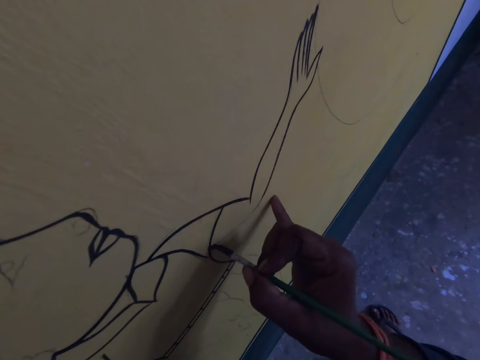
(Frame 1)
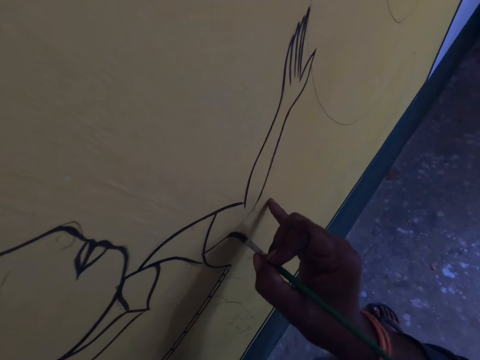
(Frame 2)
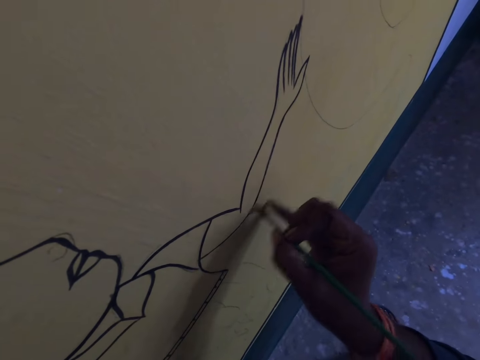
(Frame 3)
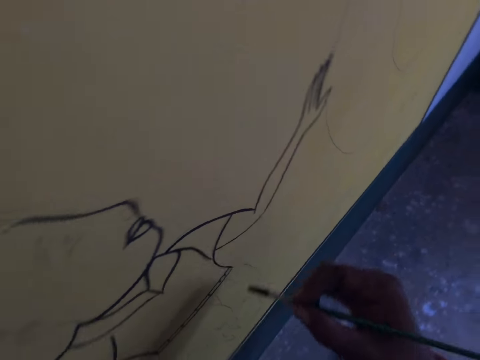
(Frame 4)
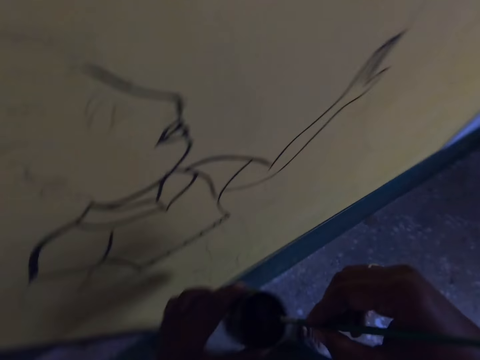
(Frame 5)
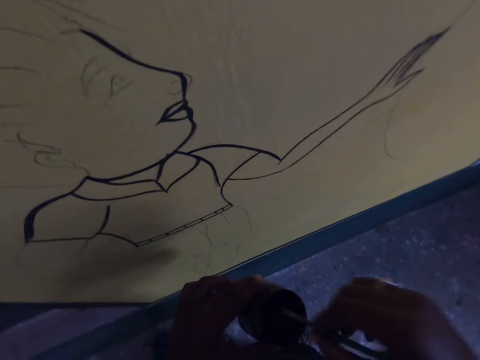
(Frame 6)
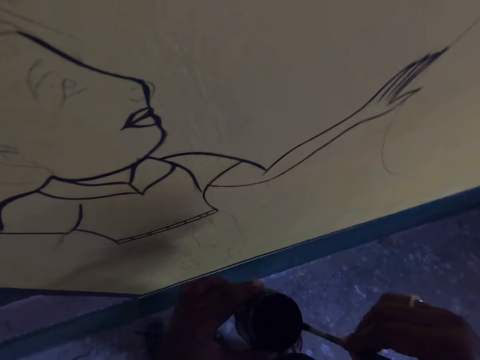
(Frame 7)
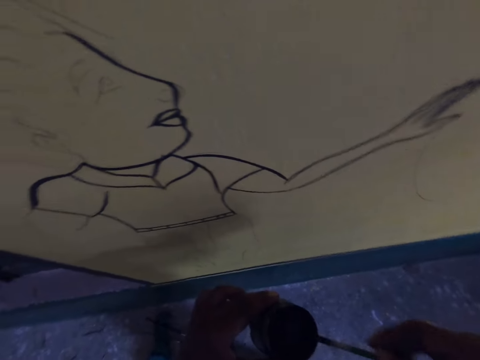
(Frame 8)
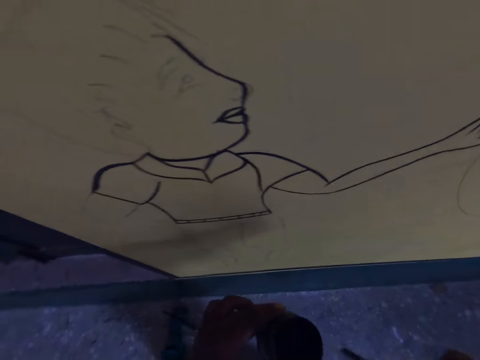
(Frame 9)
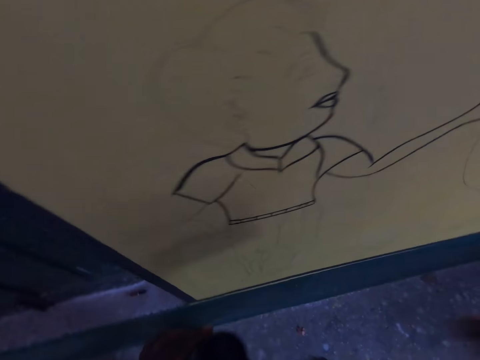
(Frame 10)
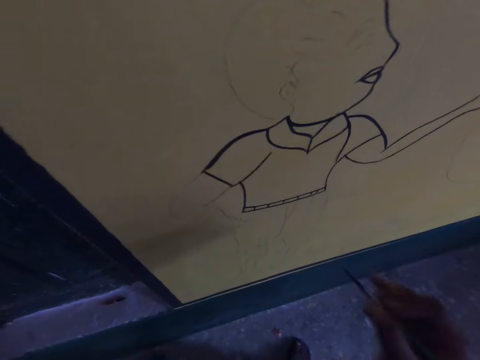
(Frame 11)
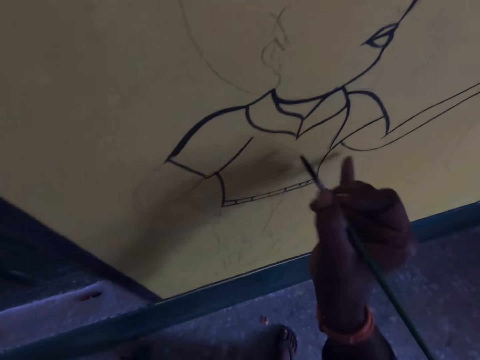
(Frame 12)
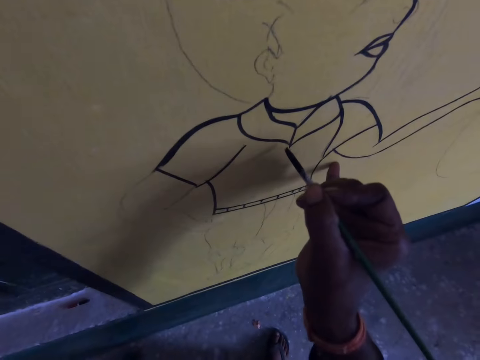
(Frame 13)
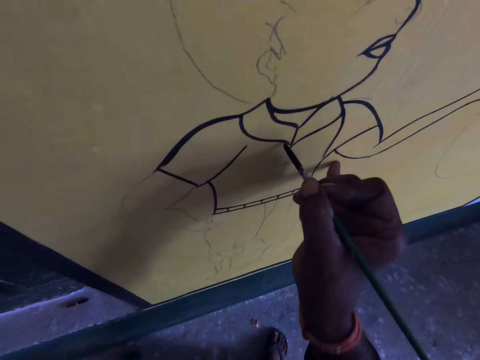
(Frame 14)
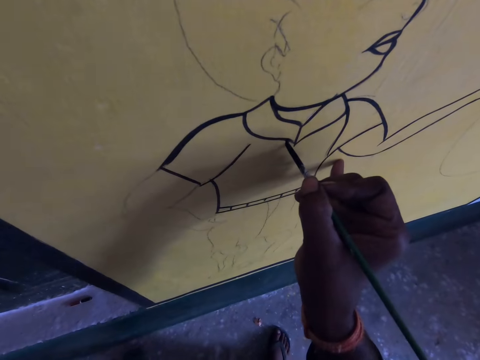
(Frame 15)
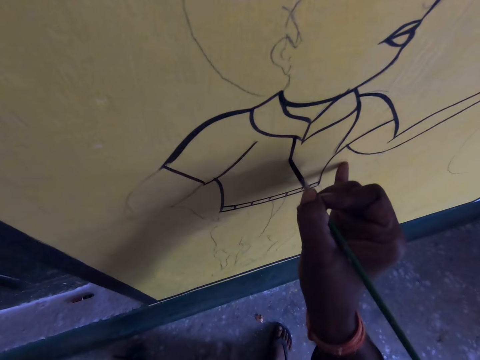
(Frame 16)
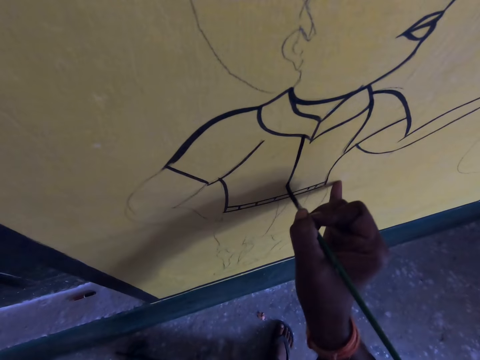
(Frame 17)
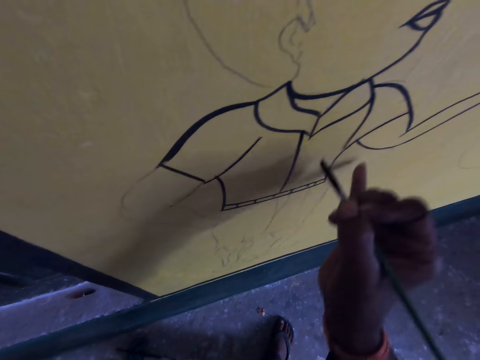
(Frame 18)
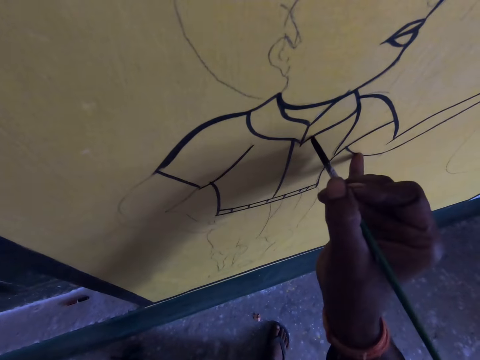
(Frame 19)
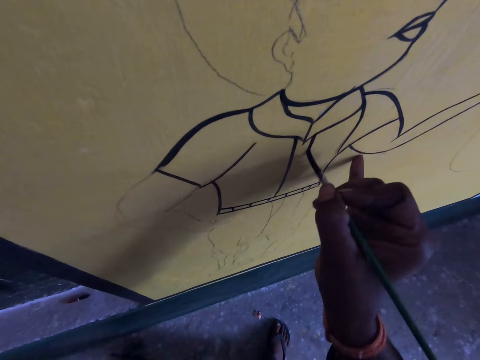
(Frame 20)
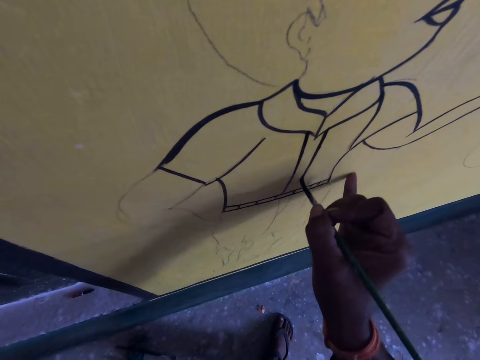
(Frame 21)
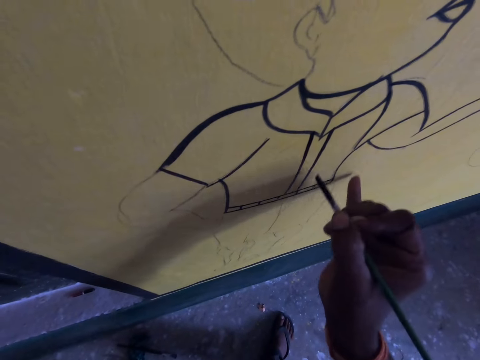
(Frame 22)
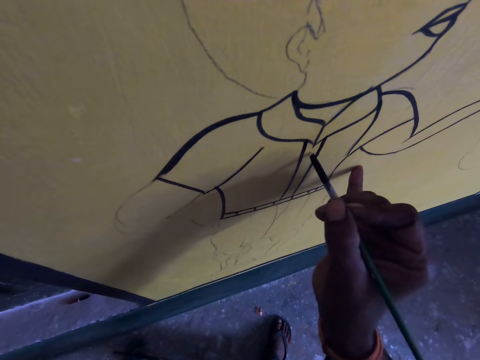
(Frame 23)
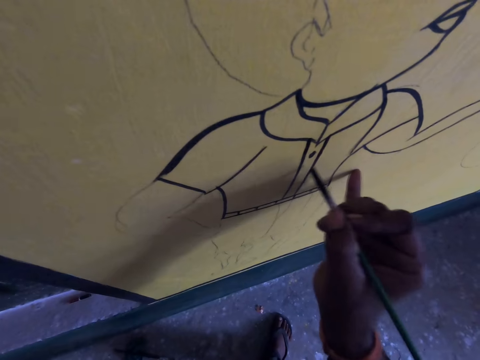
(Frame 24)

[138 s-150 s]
The camera wearer dips the drawing brush into the paint container. They draw on the wall with the drawing brush and ink.

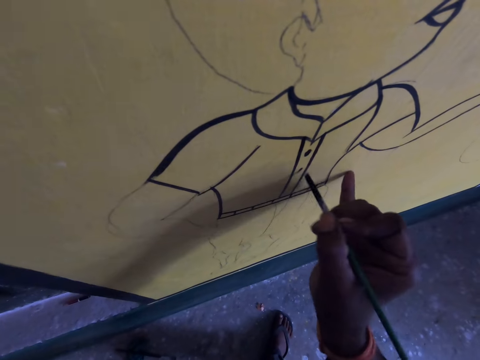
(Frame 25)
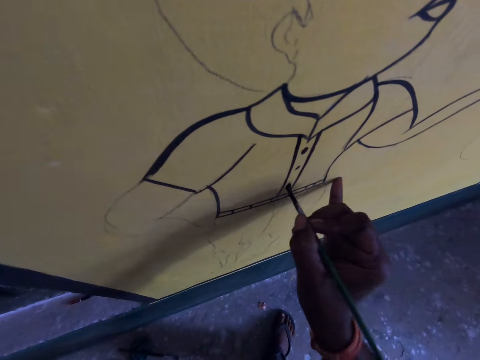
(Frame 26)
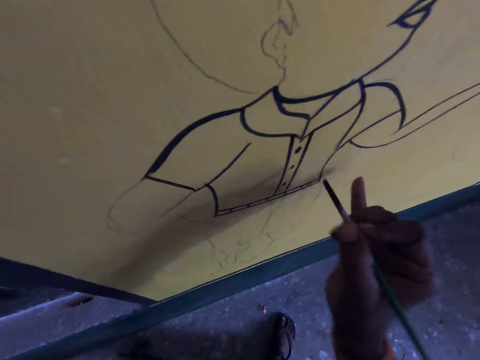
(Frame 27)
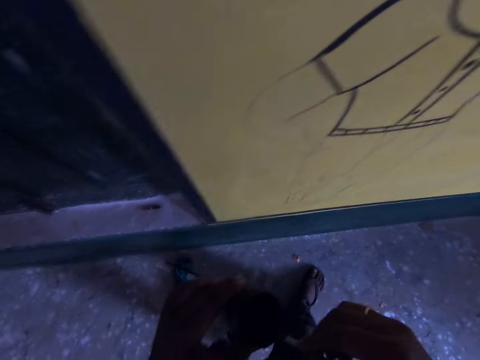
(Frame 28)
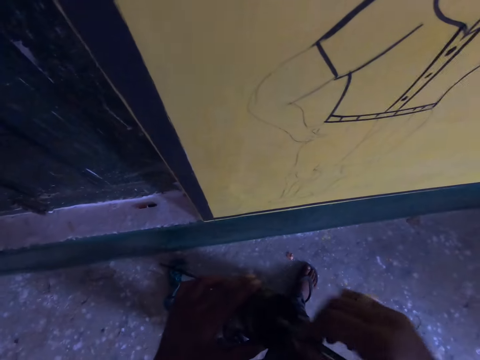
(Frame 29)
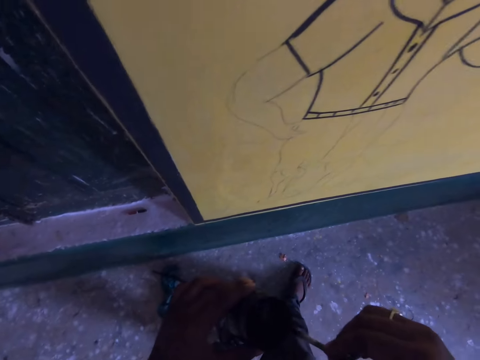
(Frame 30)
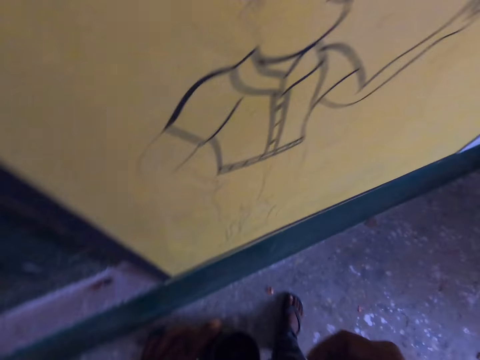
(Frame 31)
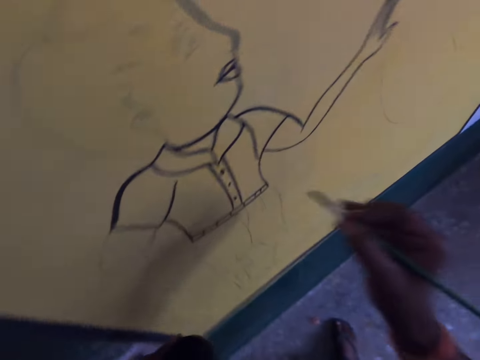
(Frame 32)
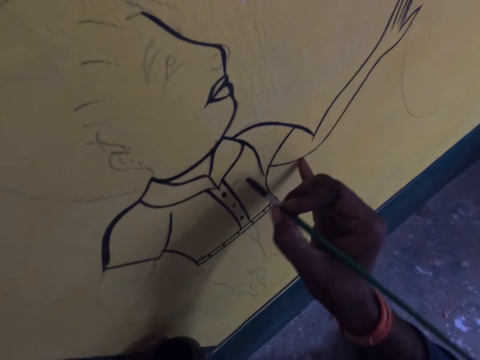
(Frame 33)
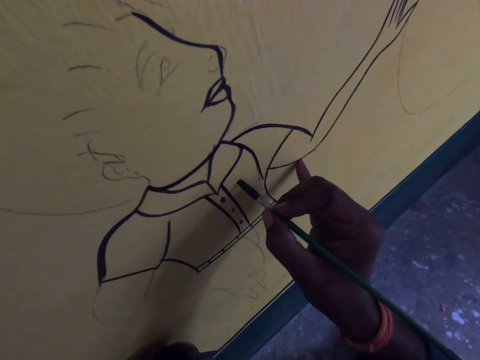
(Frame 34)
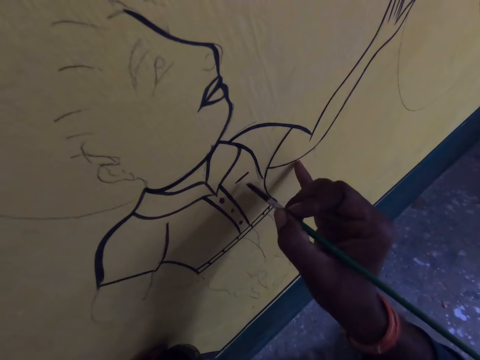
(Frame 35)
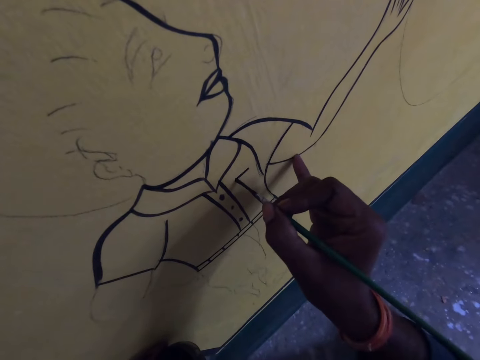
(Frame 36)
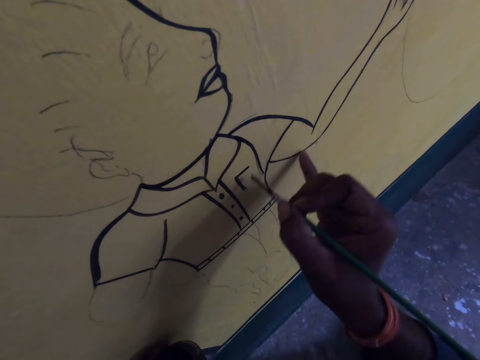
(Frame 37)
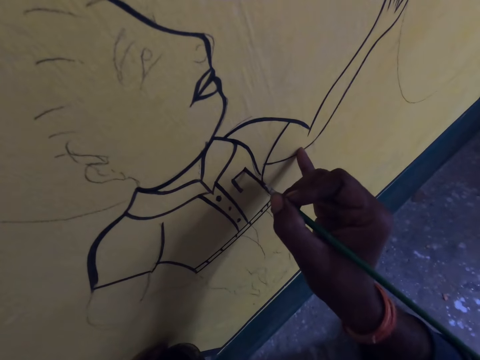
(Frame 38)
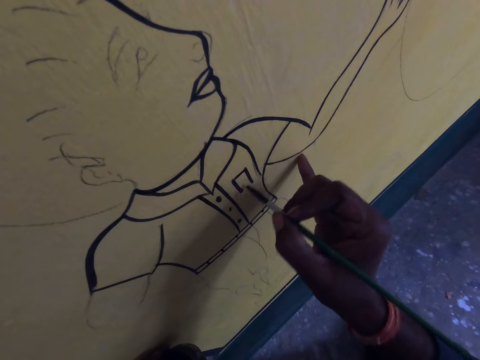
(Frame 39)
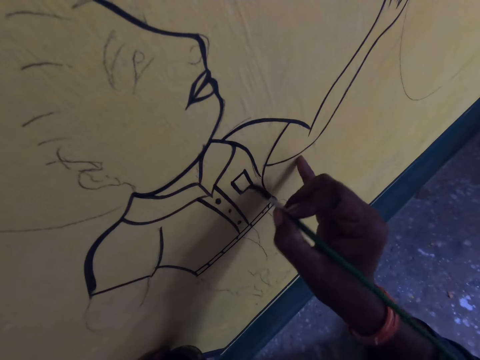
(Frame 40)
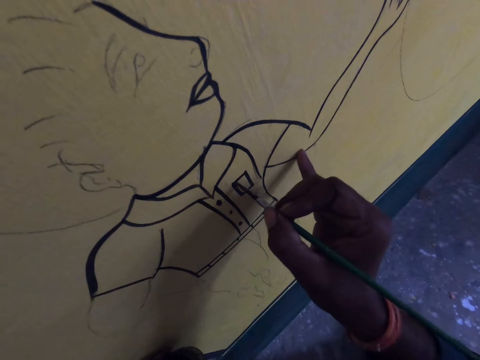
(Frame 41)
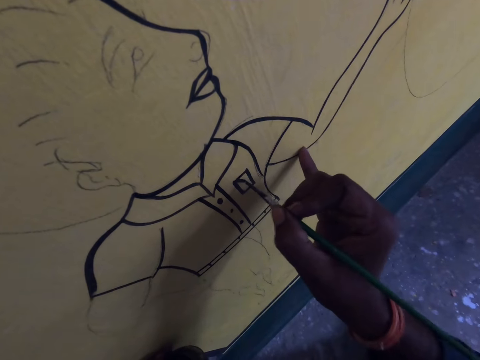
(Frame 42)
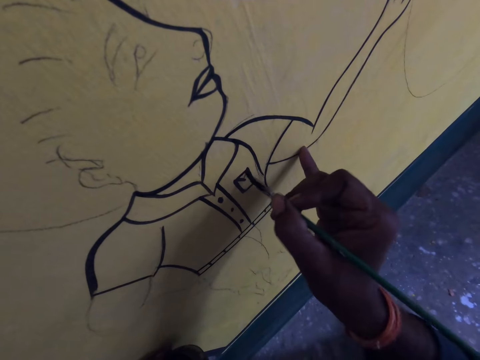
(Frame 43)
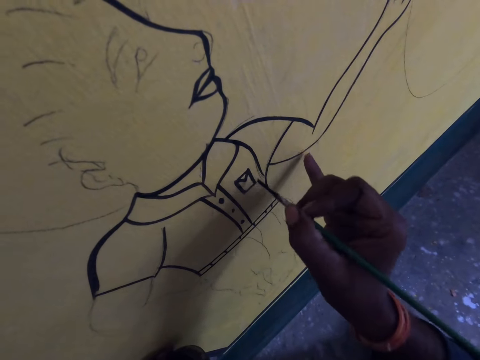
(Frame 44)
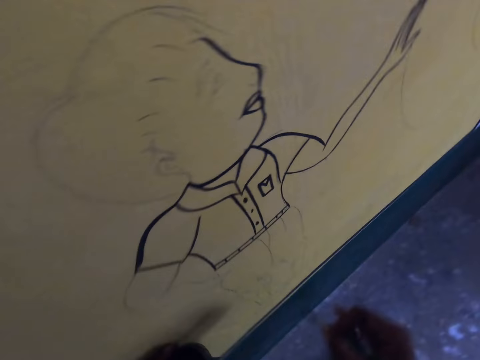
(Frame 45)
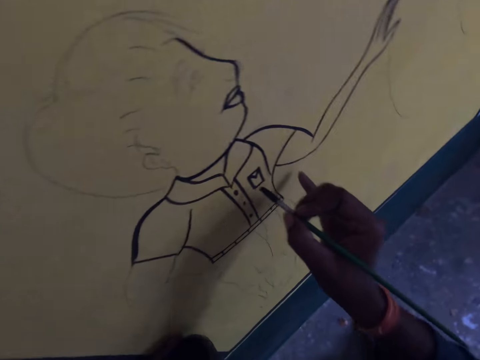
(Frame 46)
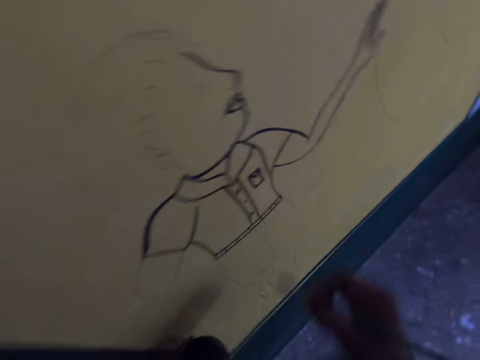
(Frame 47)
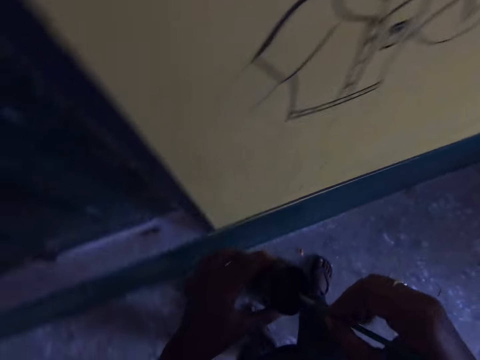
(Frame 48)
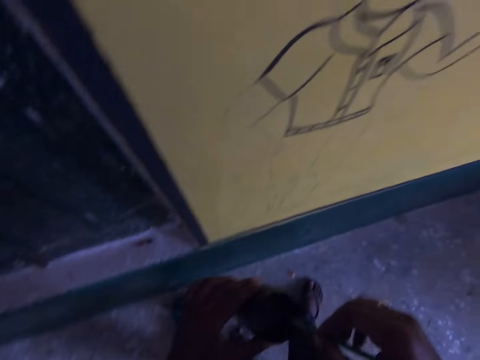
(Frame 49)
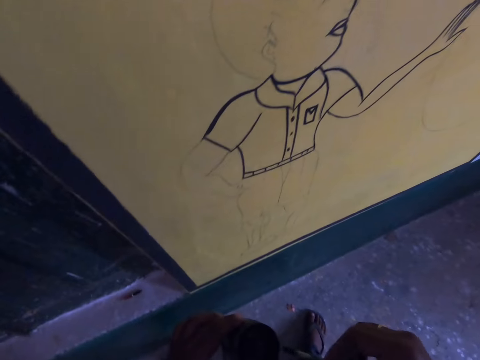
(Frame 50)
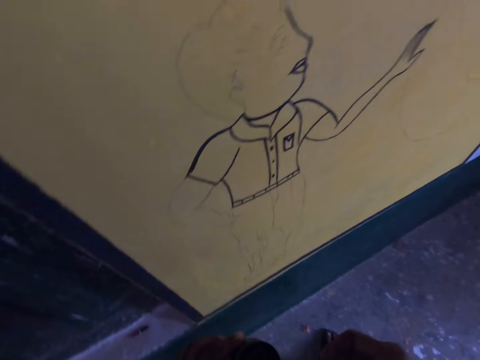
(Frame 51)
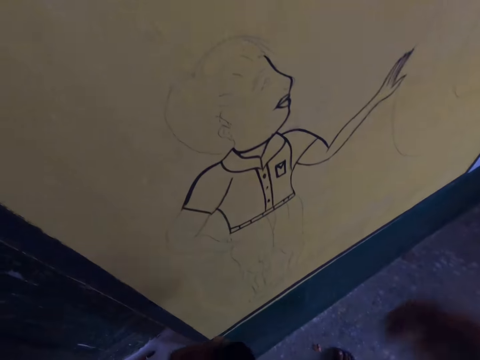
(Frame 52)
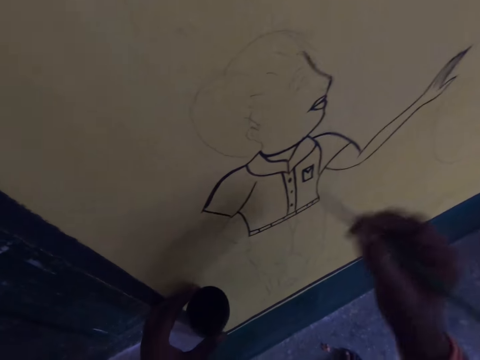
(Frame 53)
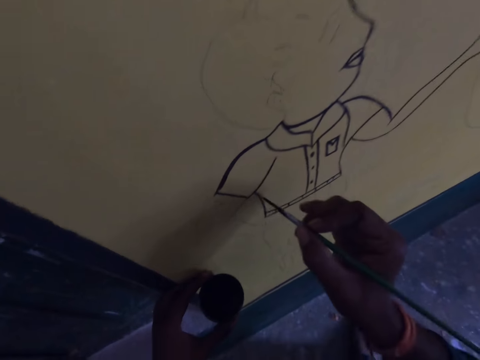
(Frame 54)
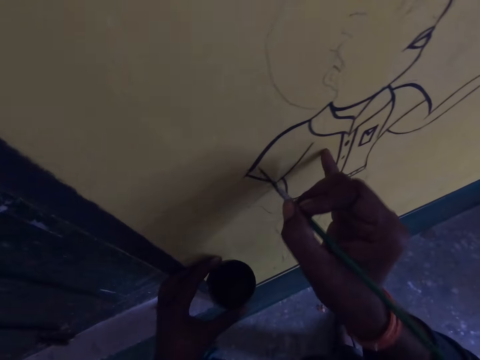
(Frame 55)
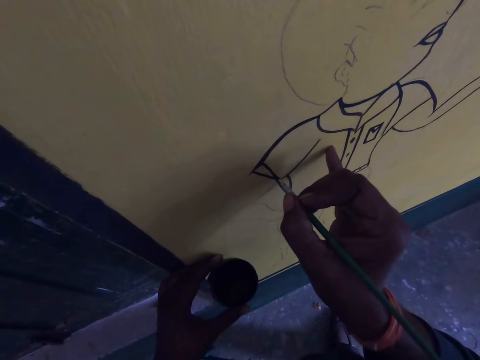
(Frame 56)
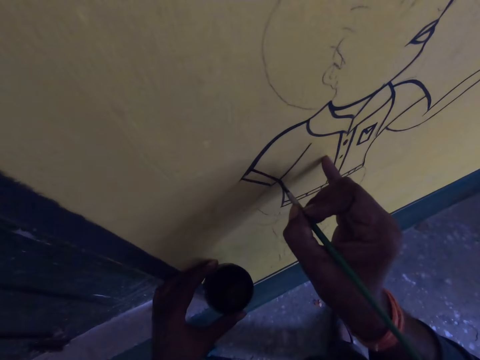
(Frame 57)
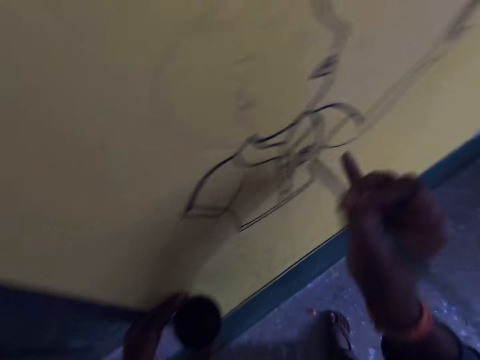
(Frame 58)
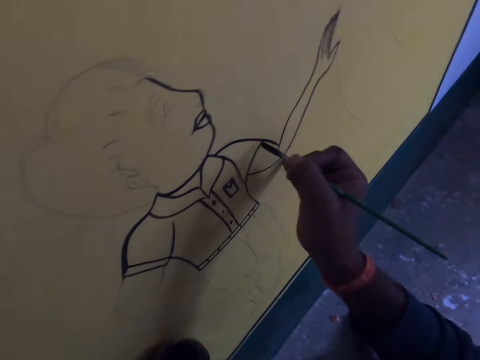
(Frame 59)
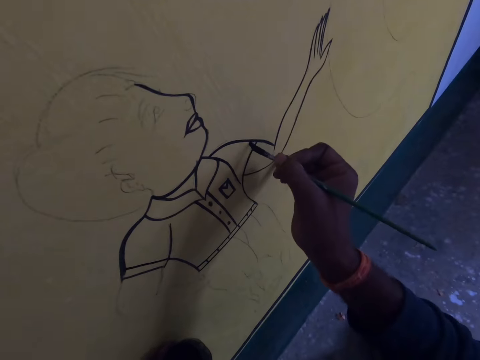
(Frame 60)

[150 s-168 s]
The camera wearer dips the drawing brush into the paint container. They draw on the wall with the drawing brush and ink. They dip the drawing brush into the paint container. They draw on the wall with the drawing brush and ink.
